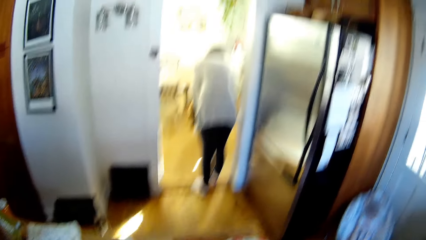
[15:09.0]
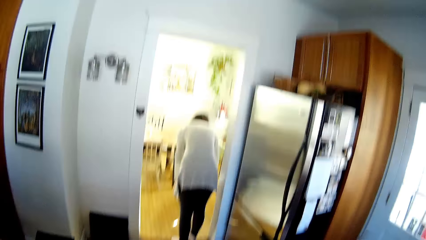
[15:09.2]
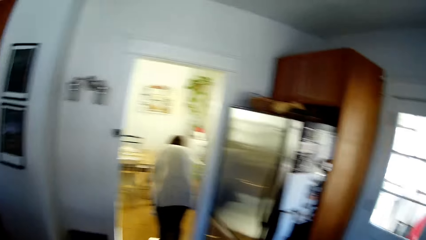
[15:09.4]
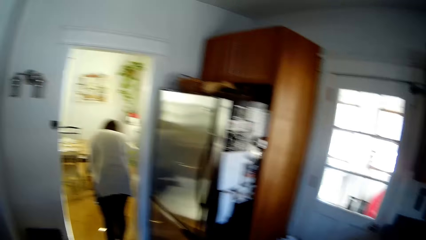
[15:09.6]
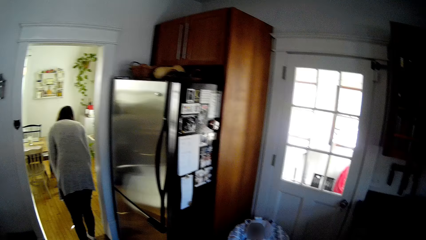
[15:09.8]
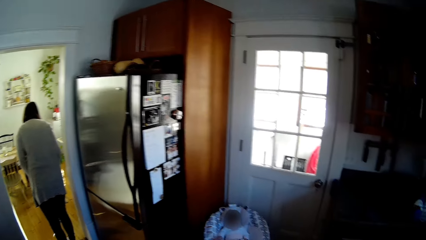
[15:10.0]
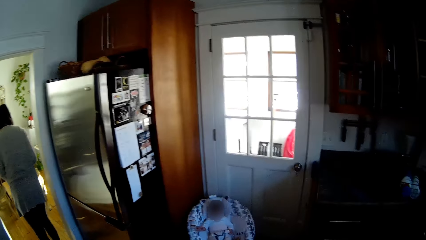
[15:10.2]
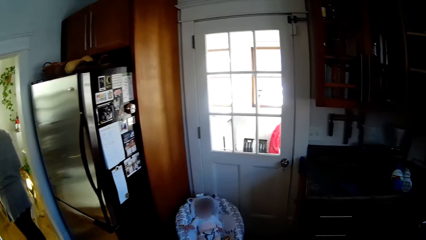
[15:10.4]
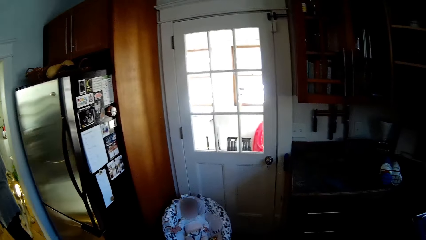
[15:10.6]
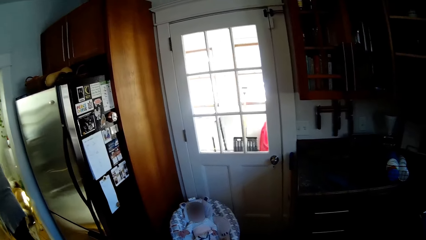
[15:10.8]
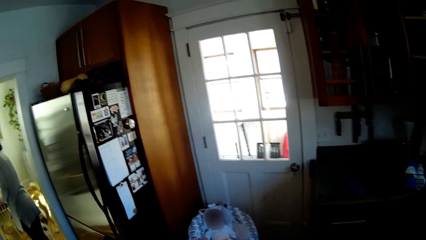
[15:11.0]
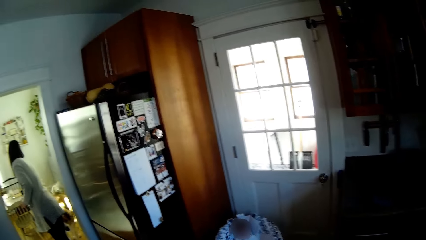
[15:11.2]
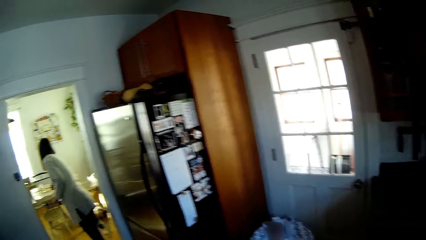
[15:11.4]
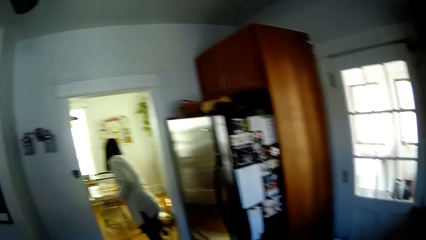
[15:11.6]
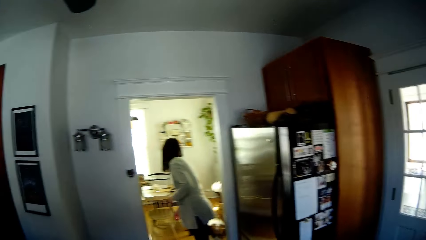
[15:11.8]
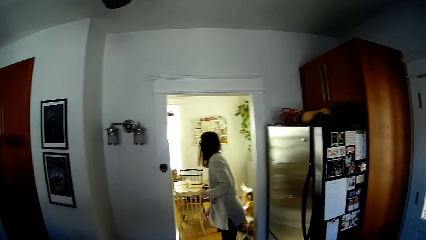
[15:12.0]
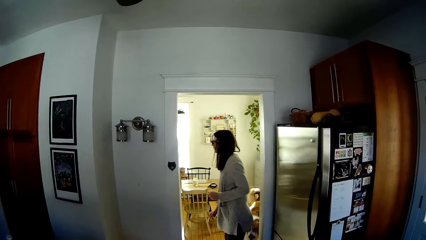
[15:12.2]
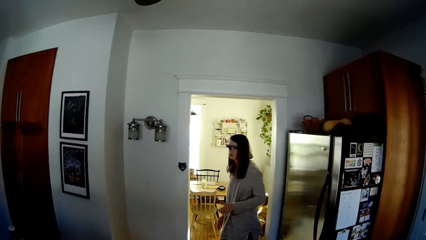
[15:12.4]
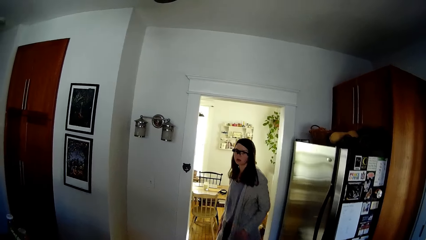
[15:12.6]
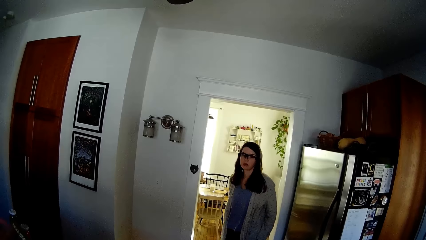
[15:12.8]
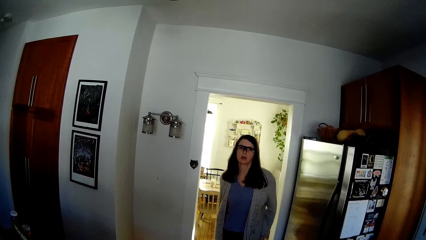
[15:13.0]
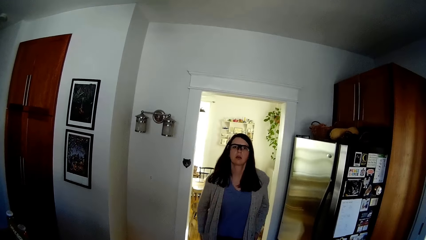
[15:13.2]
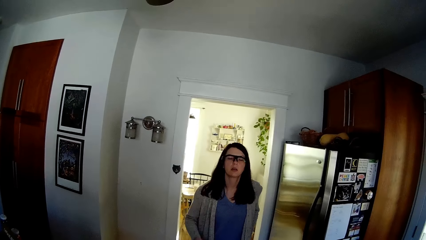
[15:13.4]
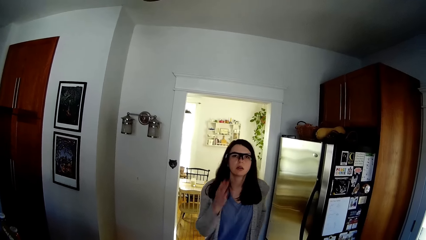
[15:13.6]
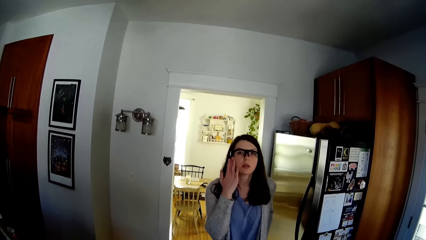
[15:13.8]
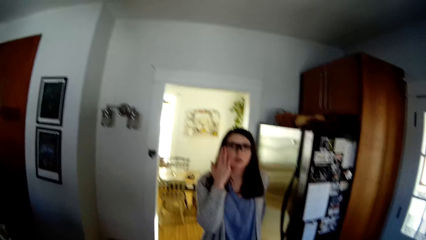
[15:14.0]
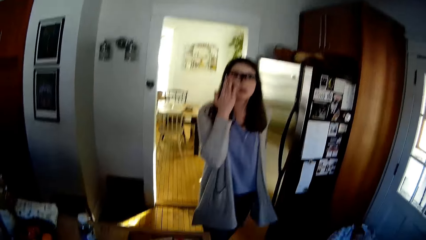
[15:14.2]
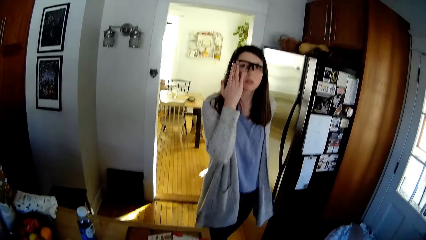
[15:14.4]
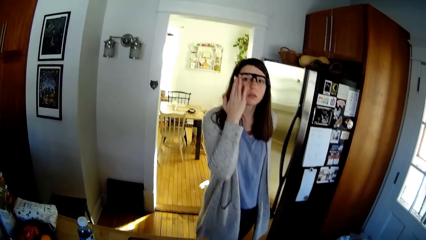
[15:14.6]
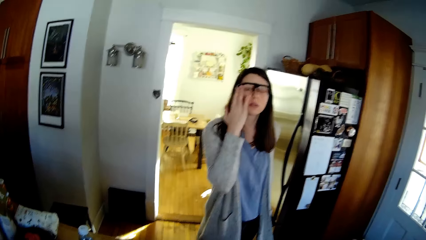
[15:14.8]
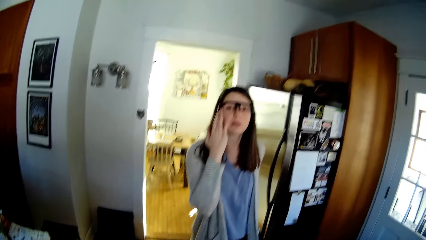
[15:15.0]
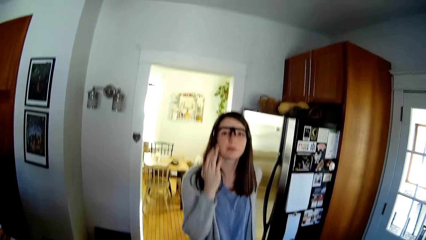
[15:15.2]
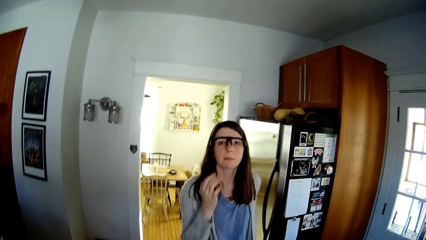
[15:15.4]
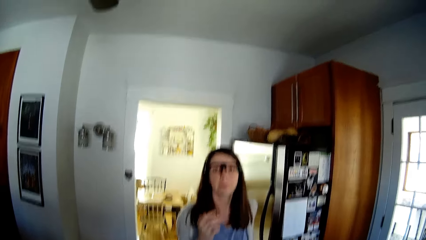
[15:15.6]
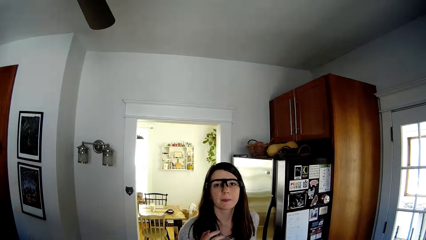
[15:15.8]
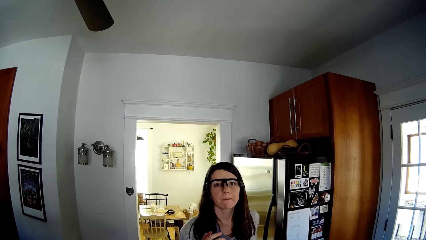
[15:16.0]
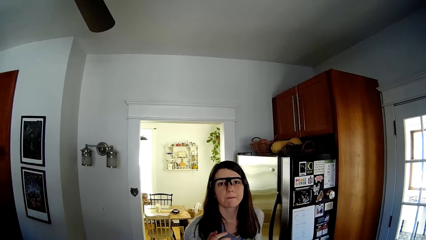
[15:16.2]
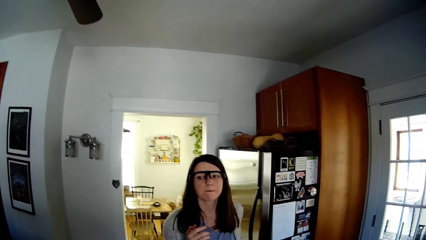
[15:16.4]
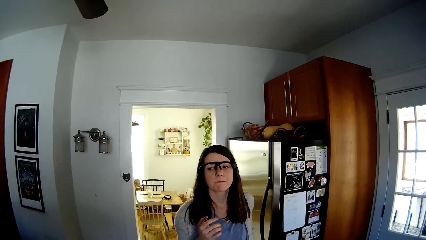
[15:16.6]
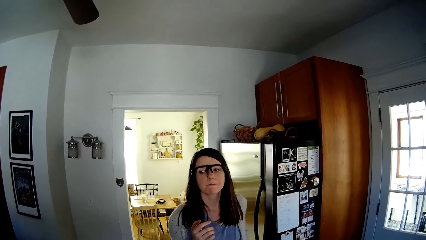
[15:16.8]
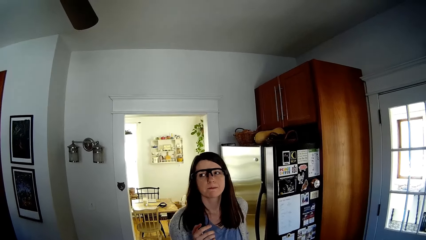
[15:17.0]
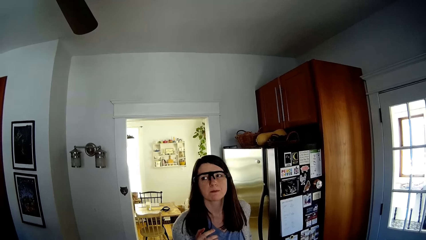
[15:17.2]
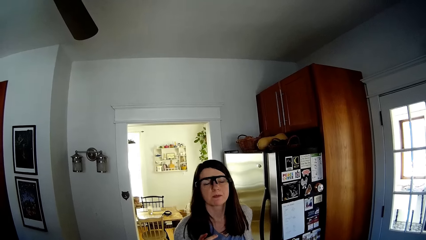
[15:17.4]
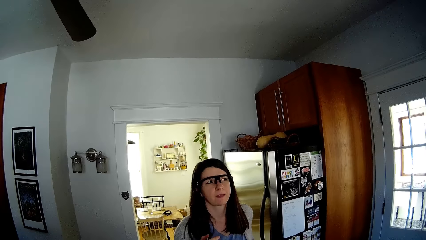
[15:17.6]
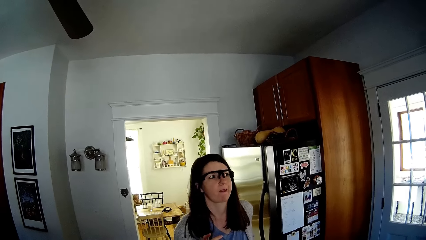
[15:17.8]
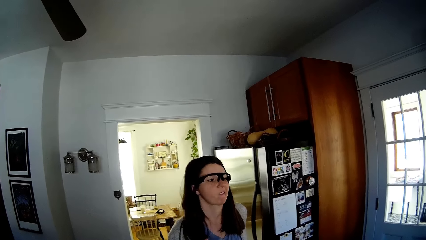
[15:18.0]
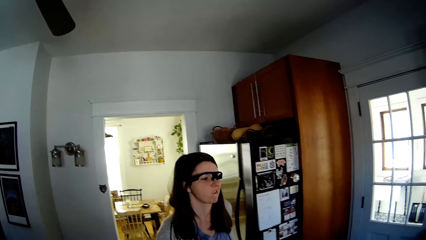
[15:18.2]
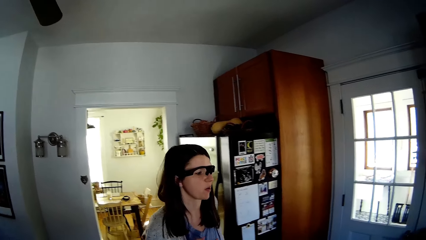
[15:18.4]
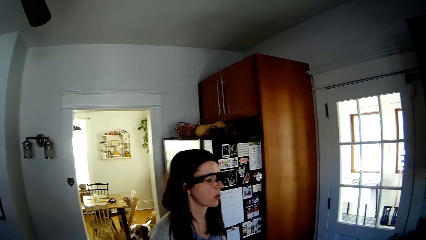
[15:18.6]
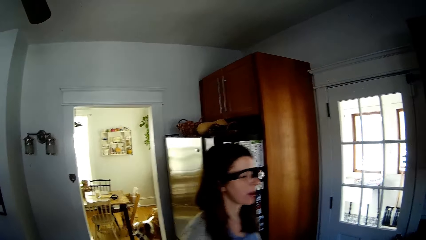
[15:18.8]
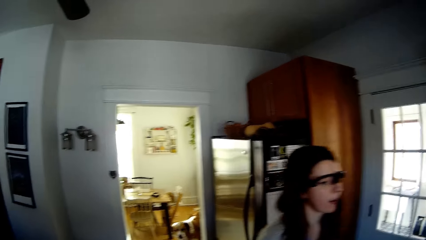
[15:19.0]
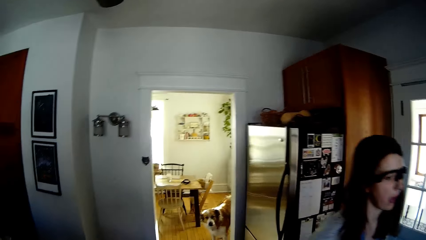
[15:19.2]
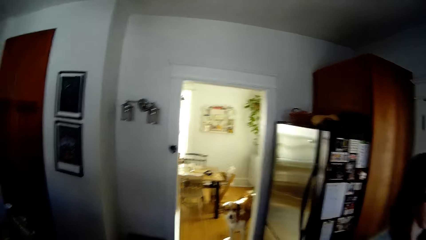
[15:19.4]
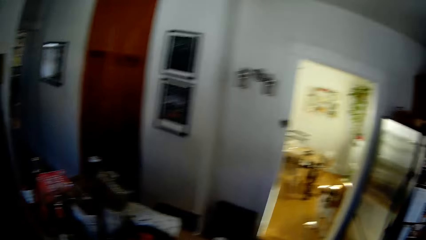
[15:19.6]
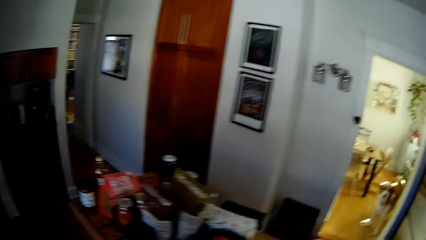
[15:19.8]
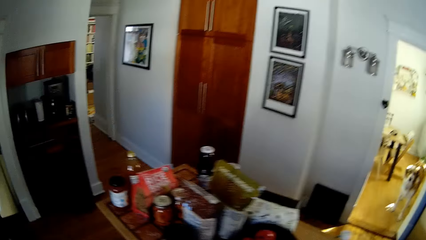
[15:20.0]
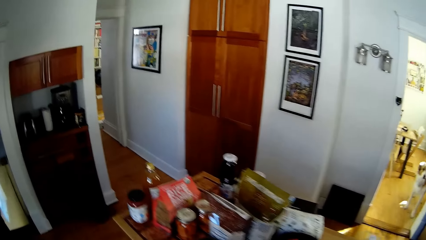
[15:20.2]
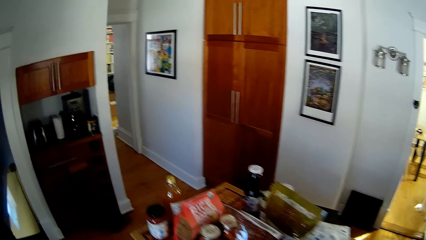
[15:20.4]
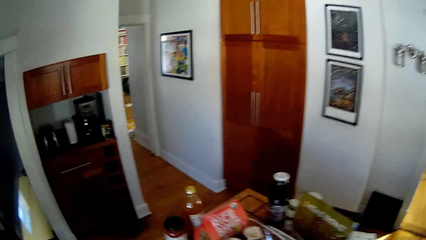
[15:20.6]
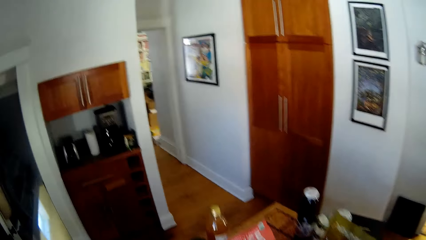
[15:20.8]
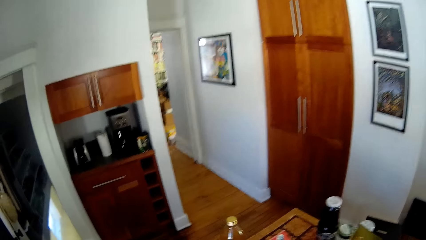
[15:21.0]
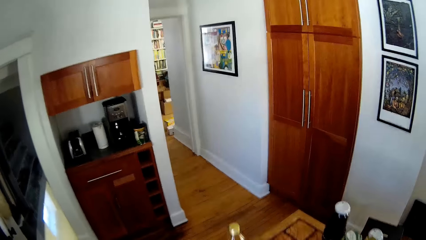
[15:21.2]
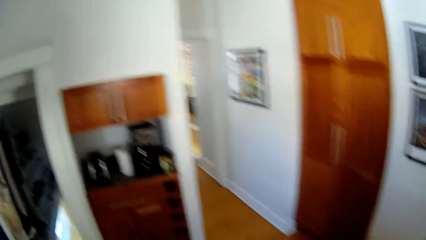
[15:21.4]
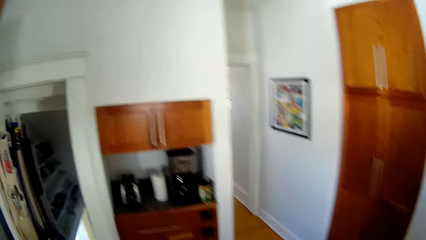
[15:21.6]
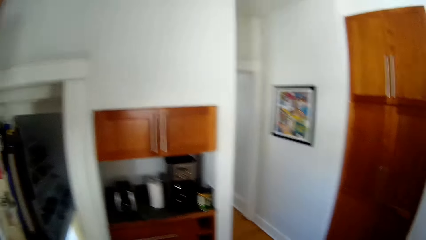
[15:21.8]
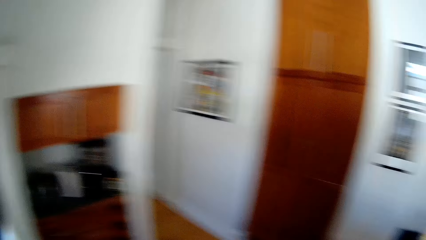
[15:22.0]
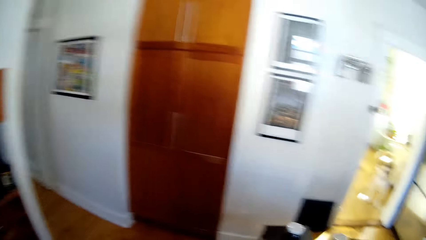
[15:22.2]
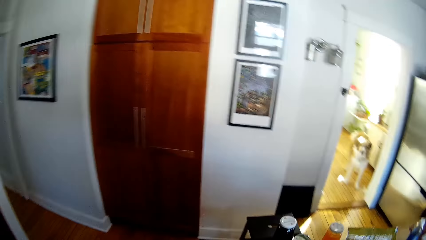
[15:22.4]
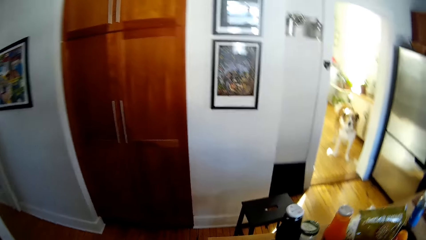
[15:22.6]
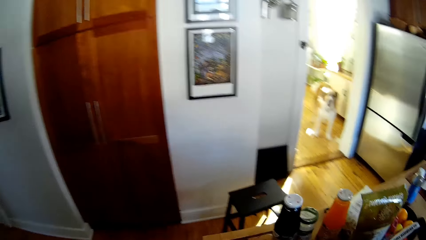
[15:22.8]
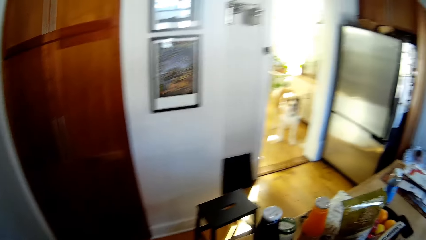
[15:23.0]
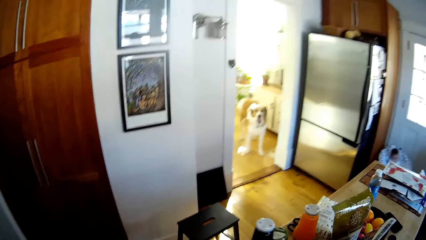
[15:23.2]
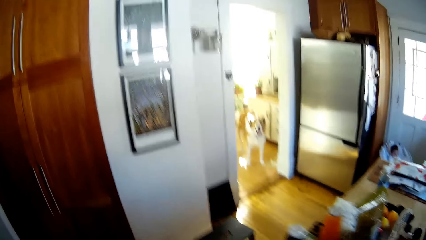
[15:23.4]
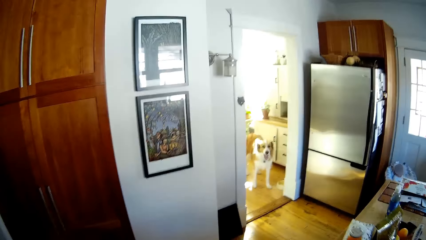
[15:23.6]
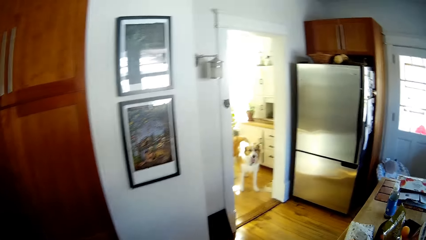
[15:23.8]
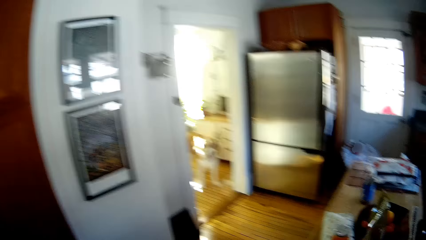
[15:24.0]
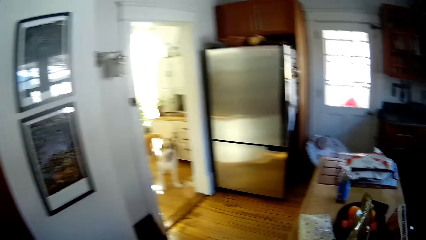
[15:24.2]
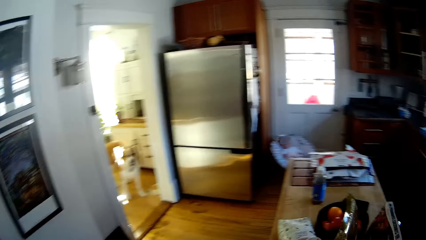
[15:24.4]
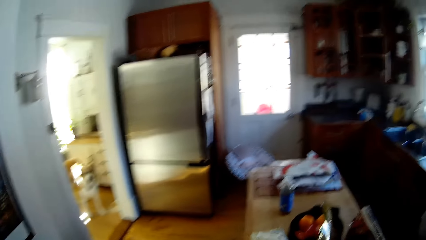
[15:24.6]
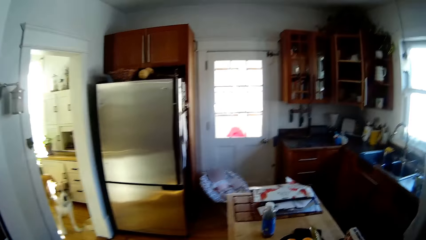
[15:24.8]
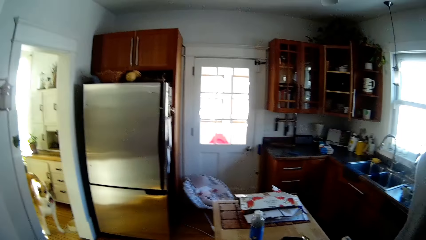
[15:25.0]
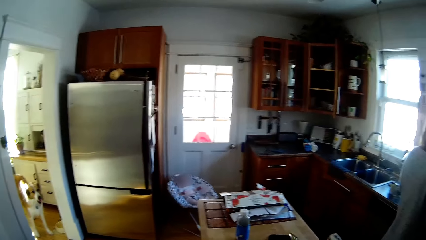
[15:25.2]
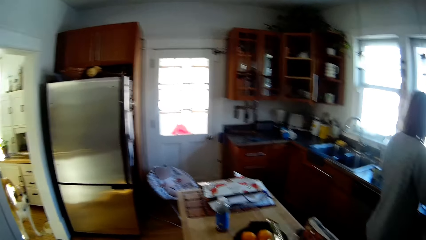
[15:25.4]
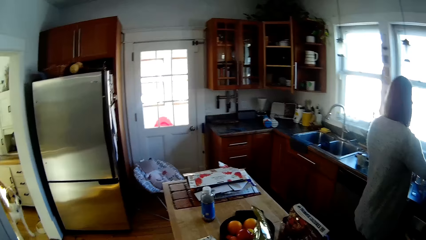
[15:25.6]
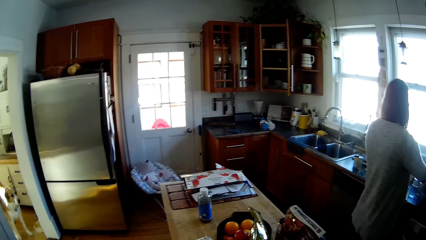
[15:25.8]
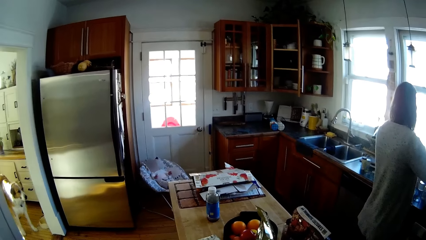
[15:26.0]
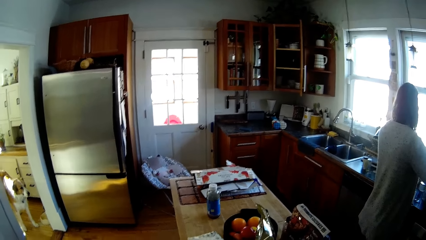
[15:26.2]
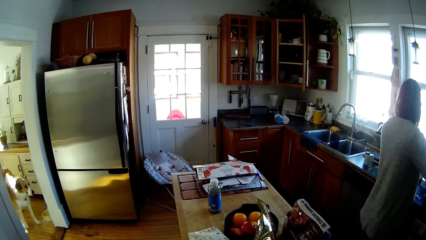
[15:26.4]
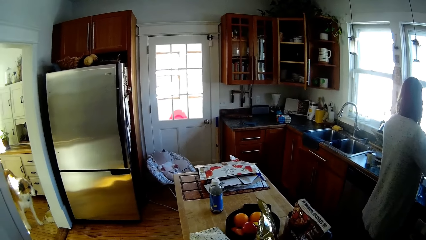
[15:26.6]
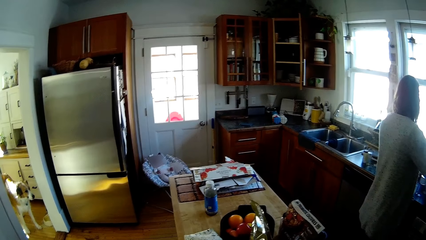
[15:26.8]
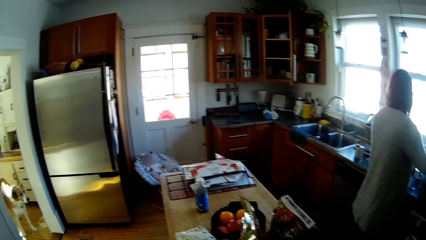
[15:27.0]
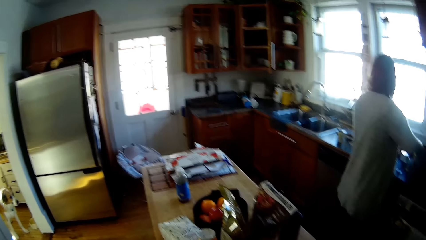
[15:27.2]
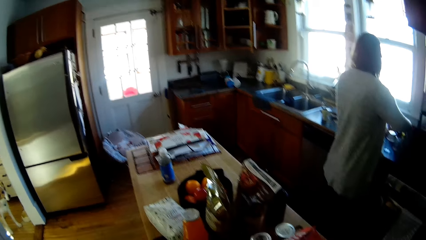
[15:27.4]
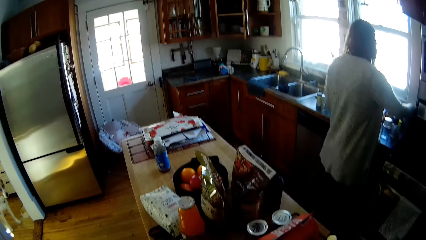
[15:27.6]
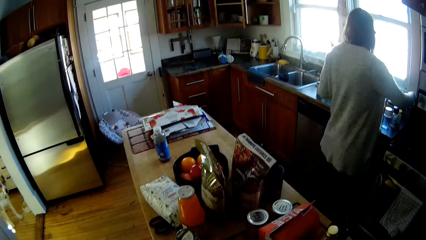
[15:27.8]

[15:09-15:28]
The dog wriggles its body. The woman walks to the dinette from the room. The woman cleans her hands on her pants. The camera wearer converses with the woman. The woman adjusts her glasses with her right hand. The woman stands on the floor. The woman converses with the camera wearer. The woman walks on the floor. The camera wearer walks on the floor. The woman stands on the floor. The woman sorts the dishes on the slab of the base cabinets. The camera wearer stands on the floor.
